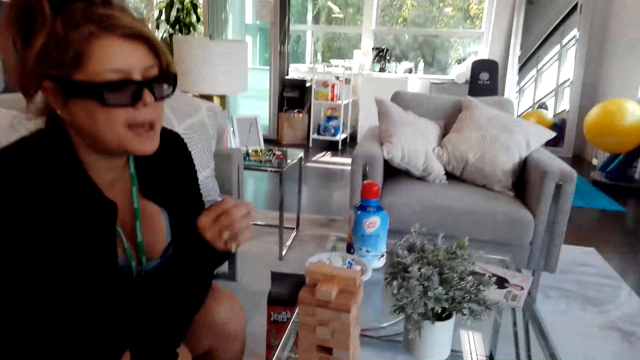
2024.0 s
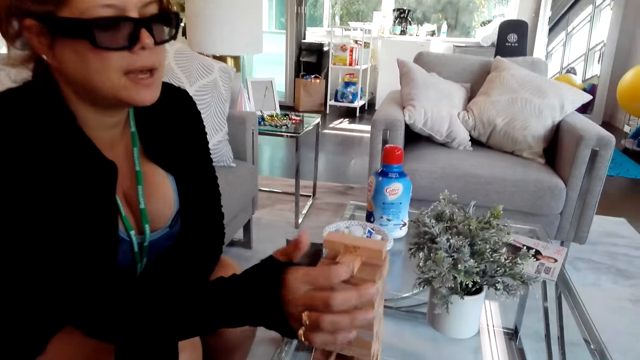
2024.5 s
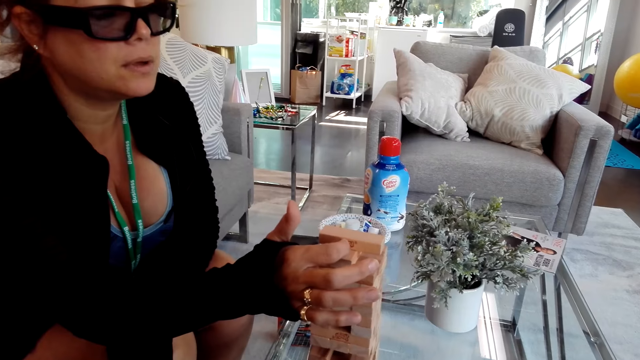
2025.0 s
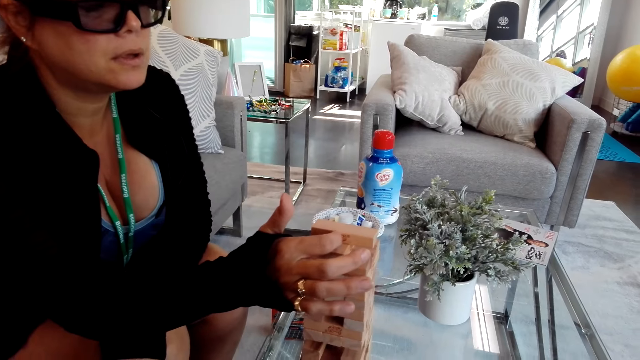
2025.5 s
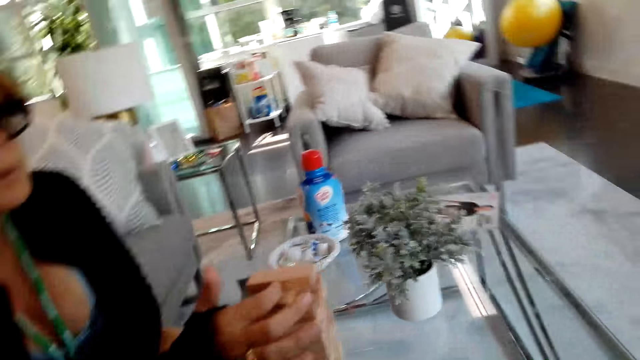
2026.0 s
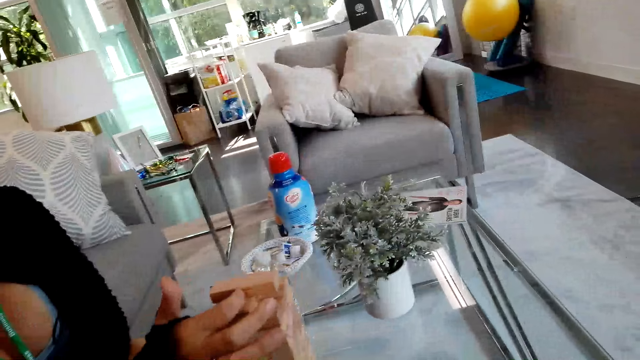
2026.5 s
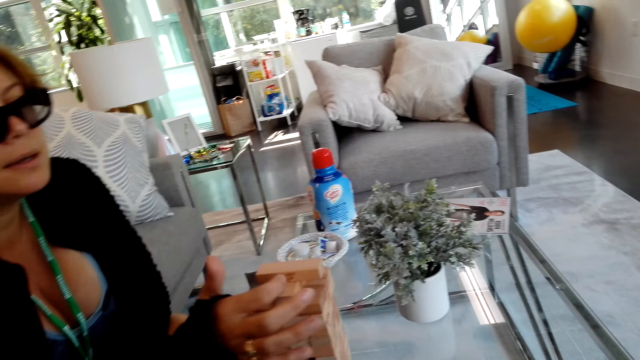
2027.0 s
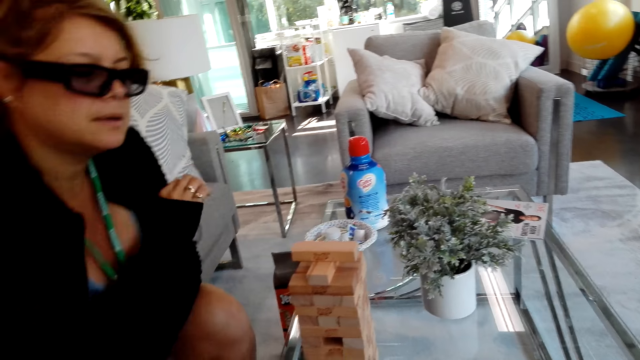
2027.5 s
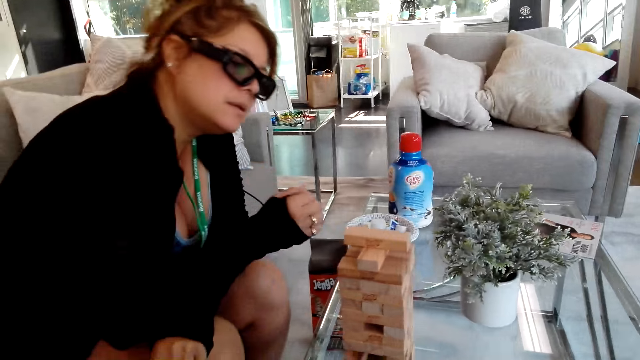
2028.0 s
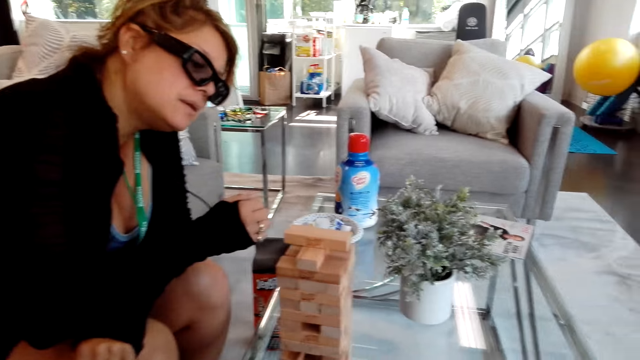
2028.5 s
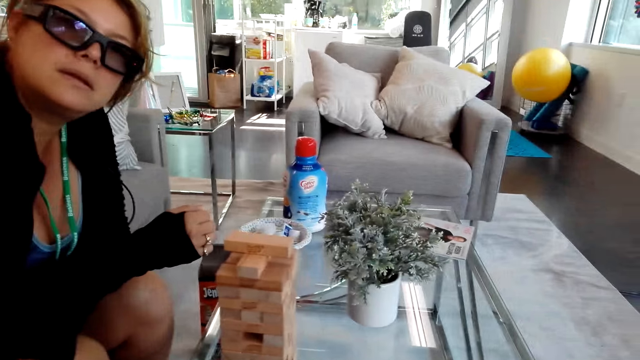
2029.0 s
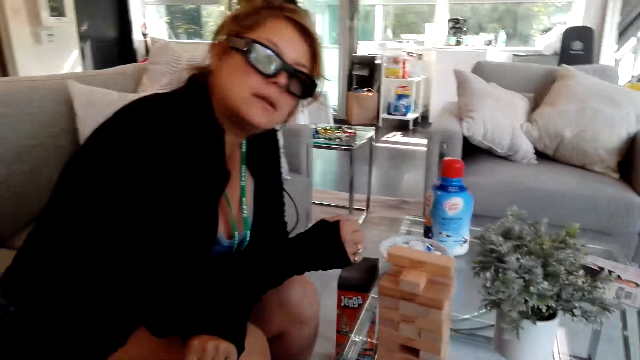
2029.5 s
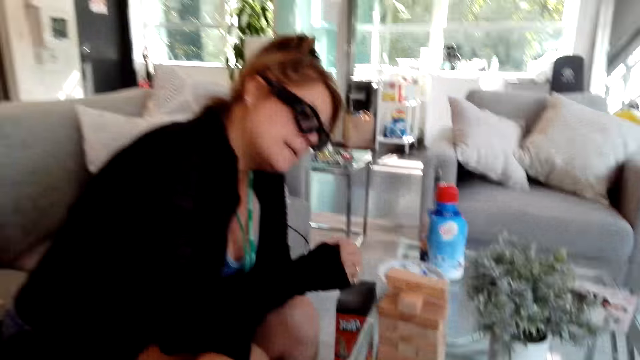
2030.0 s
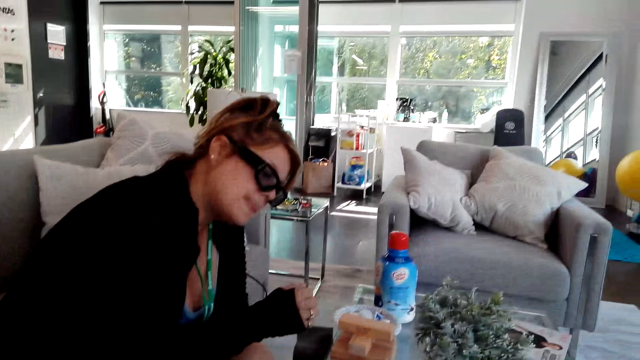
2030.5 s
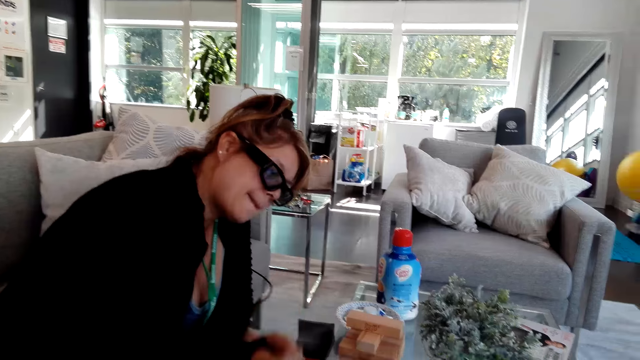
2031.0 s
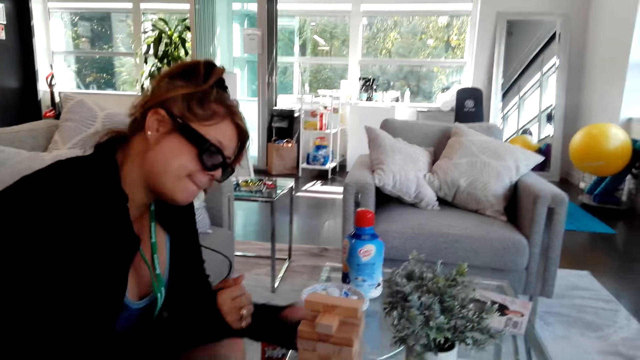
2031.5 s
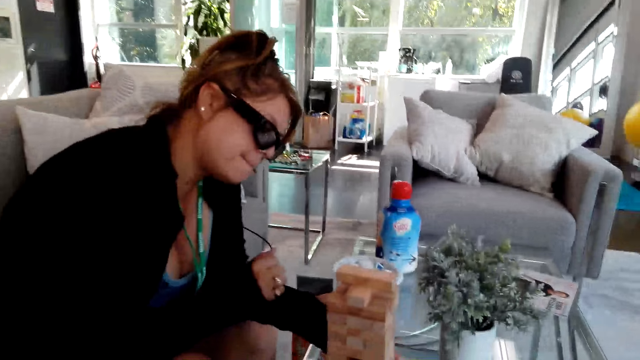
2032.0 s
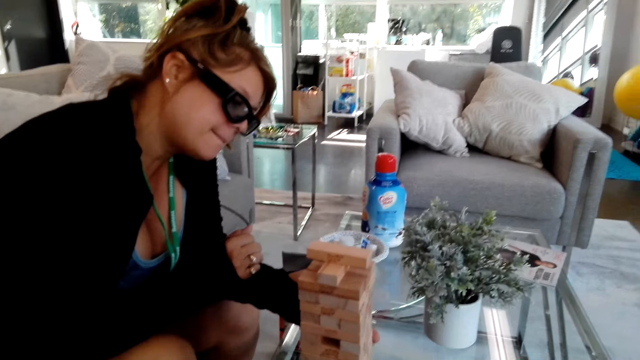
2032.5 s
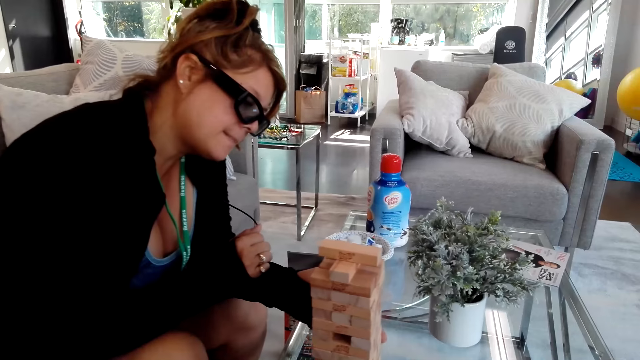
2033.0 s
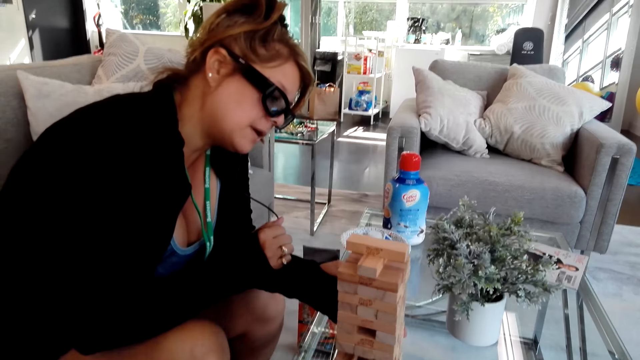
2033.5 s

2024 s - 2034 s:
A girl plays the tumbling tower. The camera wearer talks to the girl.

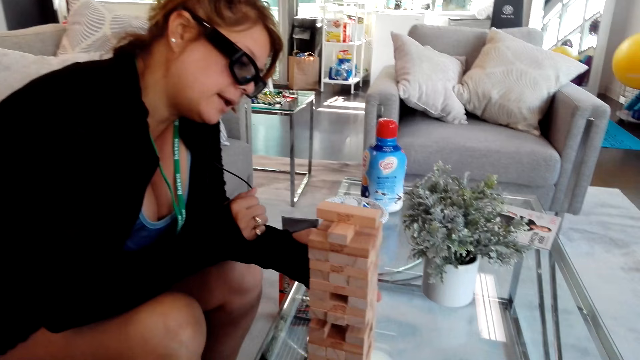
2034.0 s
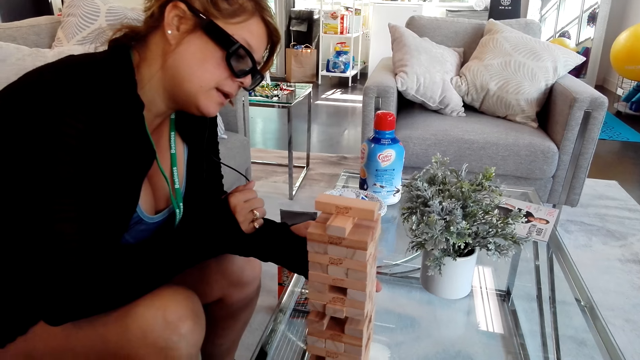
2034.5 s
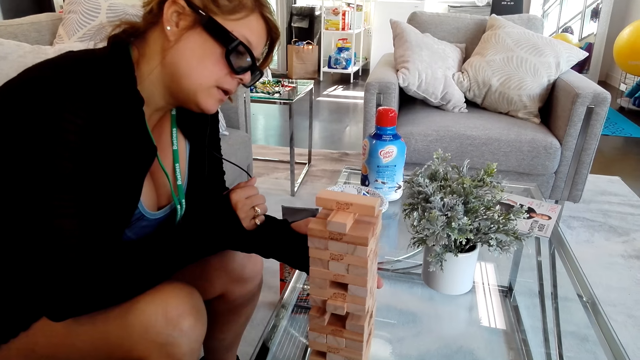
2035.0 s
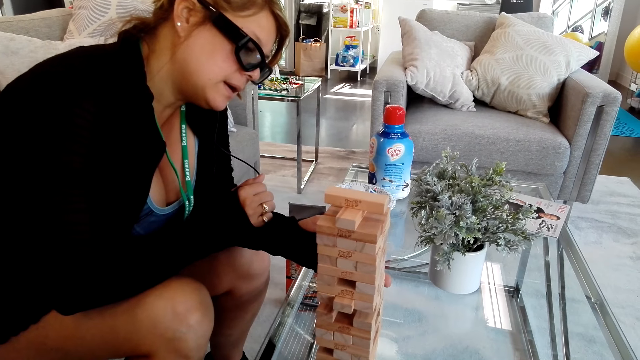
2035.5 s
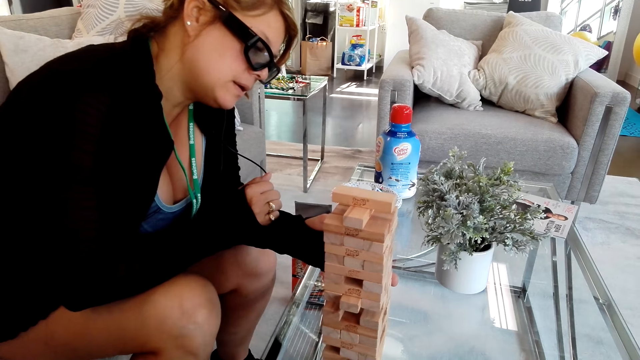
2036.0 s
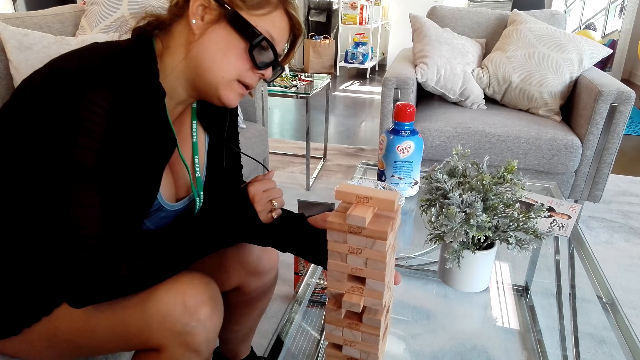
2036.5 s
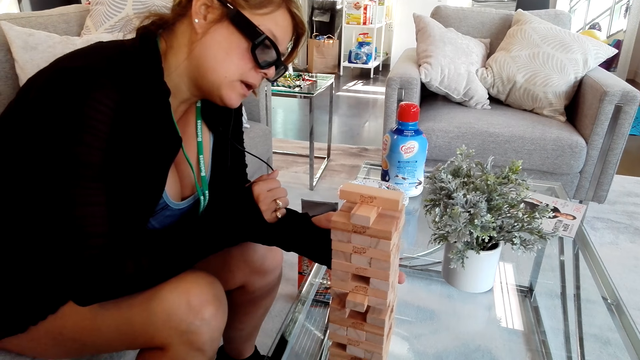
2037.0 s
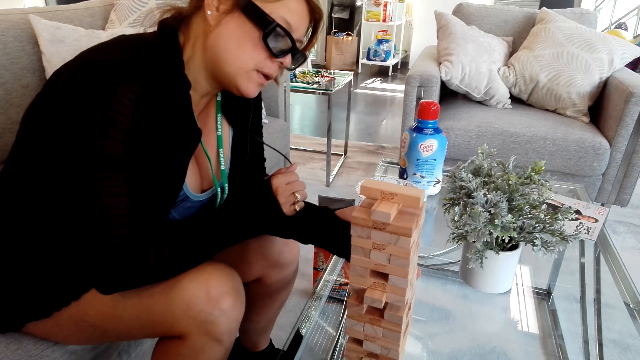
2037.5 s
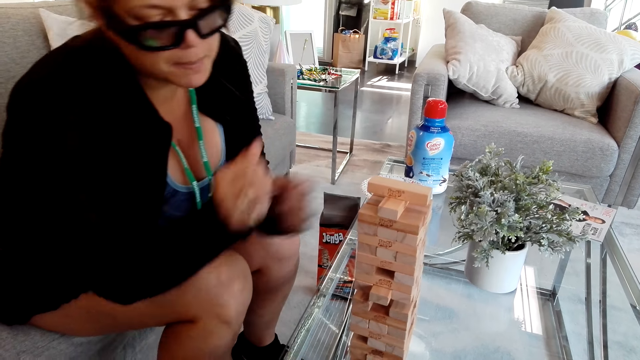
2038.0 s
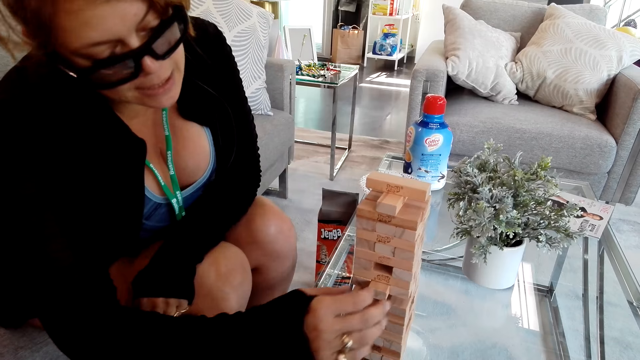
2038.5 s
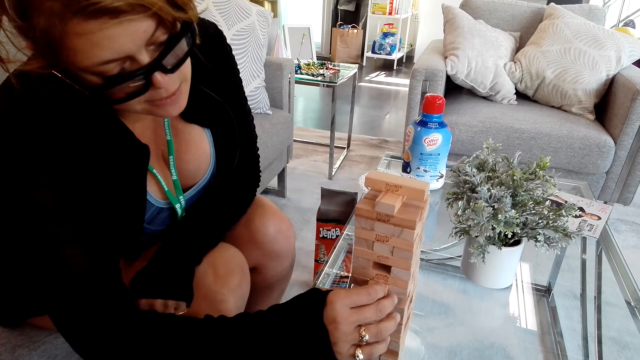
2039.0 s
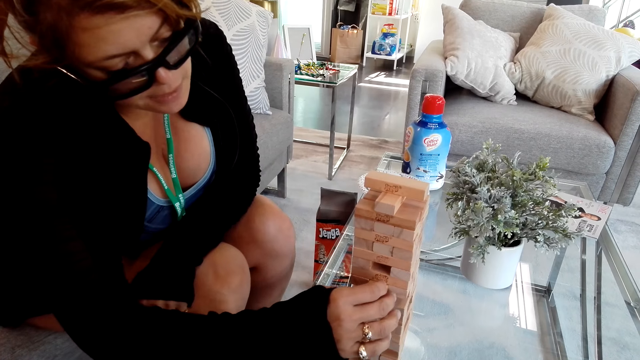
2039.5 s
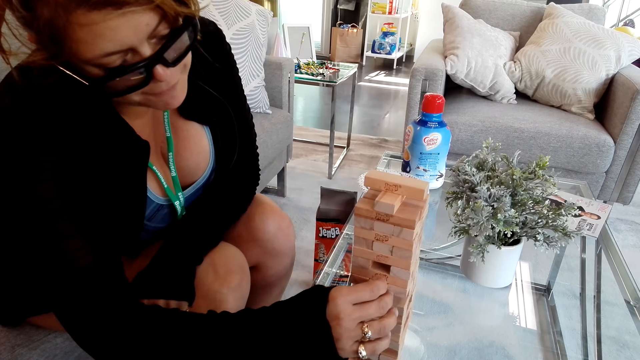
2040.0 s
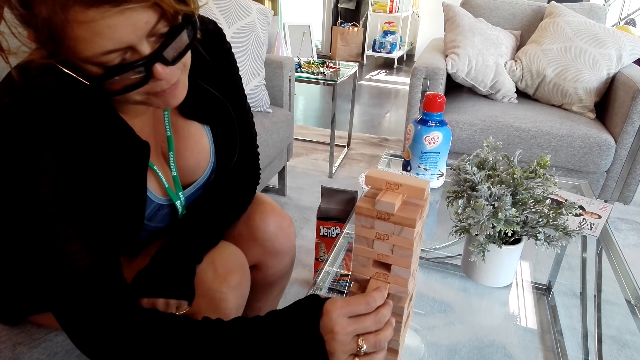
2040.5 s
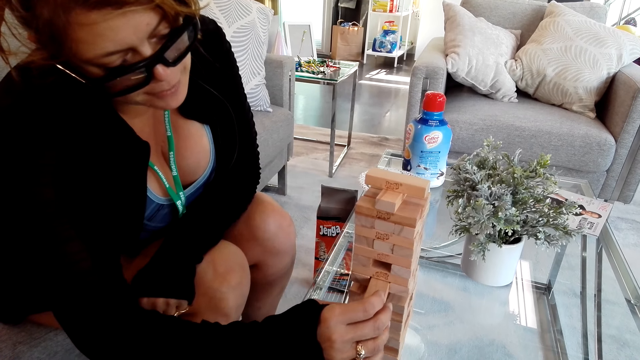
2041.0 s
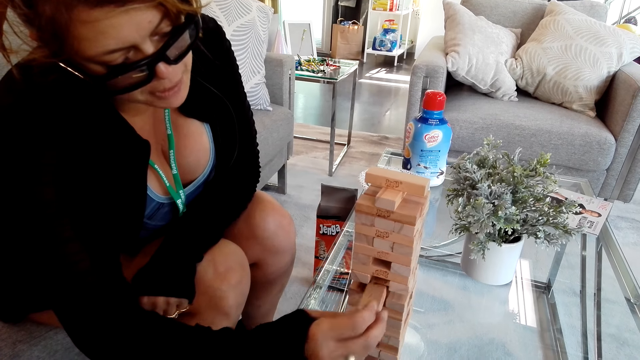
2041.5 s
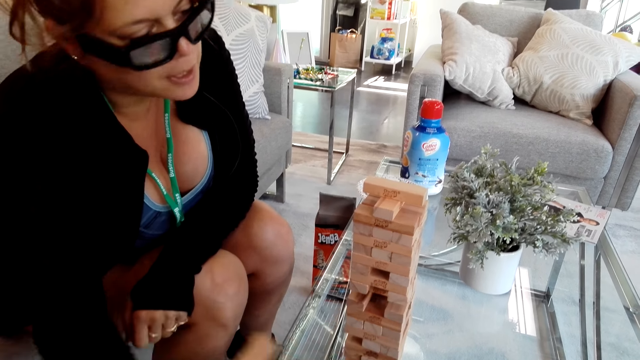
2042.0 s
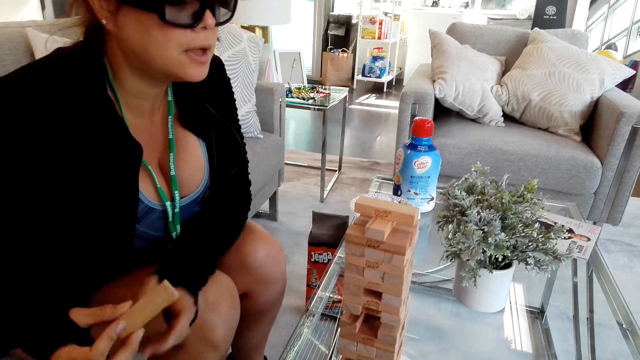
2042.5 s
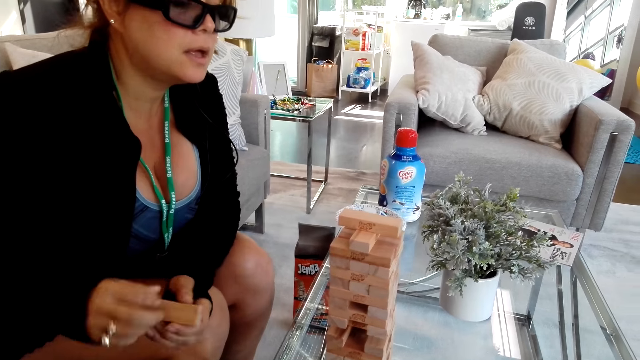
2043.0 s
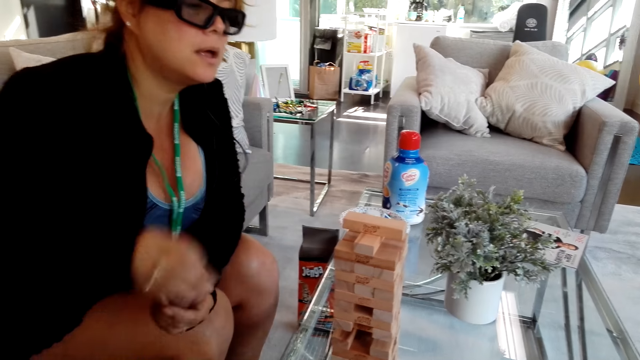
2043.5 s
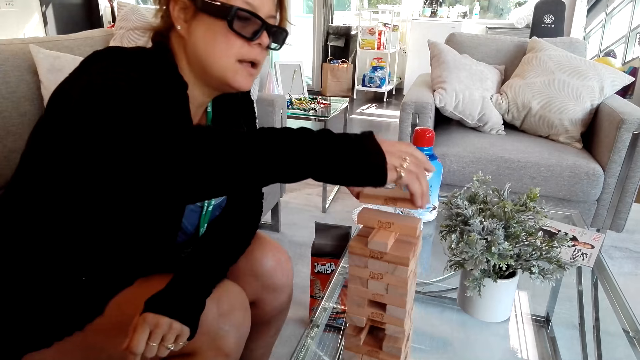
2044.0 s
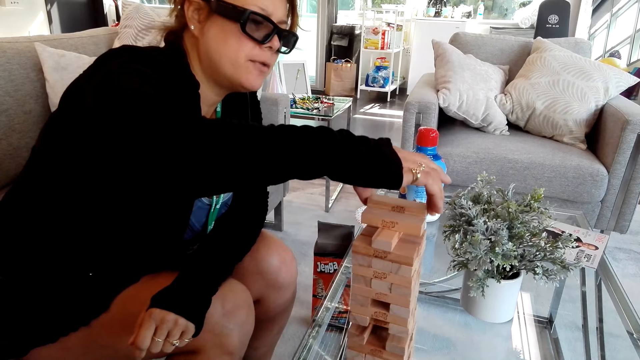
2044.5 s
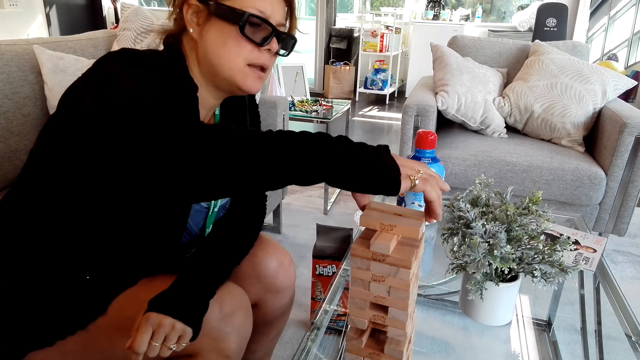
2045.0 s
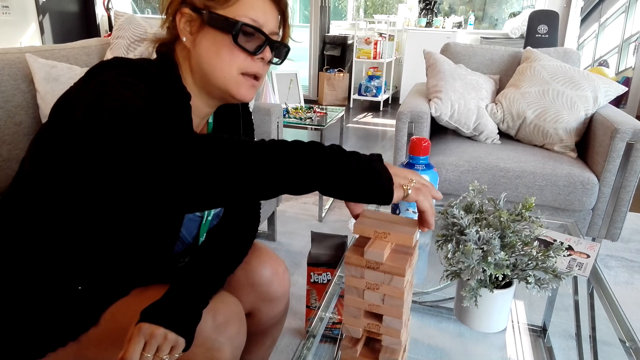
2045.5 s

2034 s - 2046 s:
A girl plays the tumbling tower. The camera wearer talks to the girl. The girl plays the tumbling tower.
